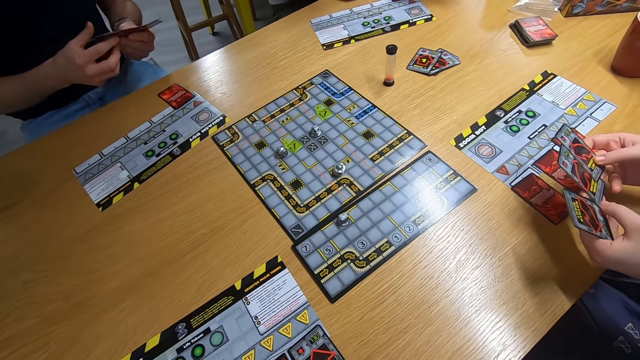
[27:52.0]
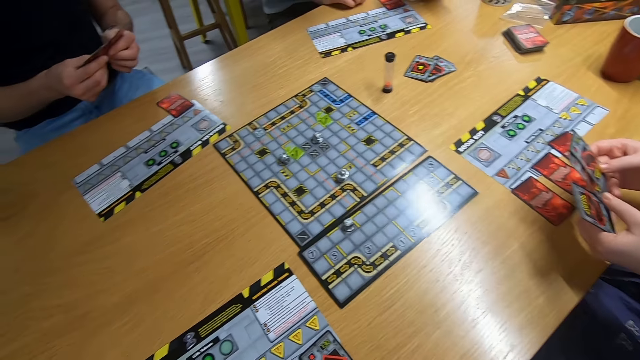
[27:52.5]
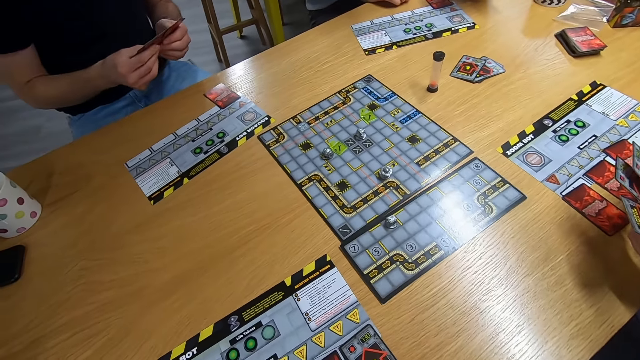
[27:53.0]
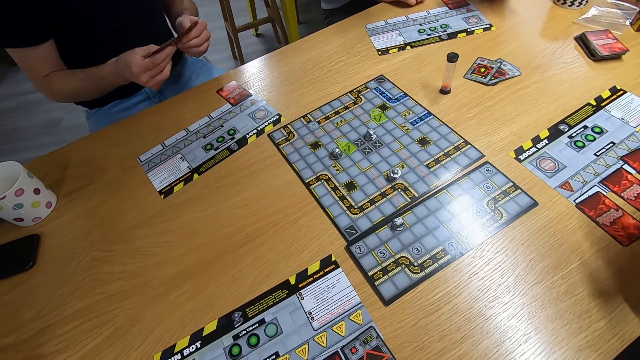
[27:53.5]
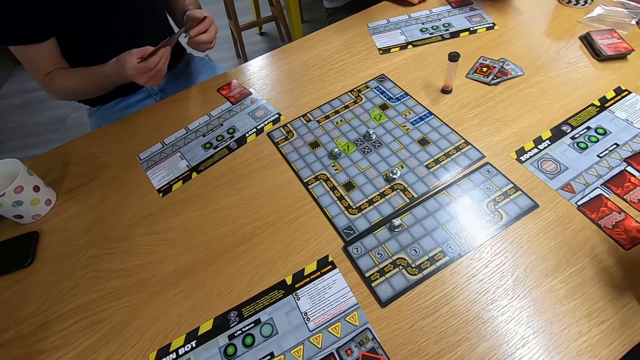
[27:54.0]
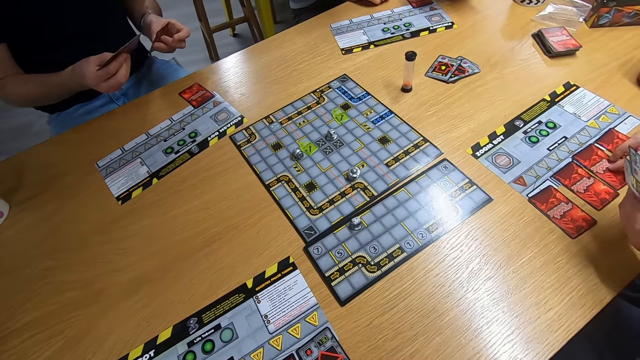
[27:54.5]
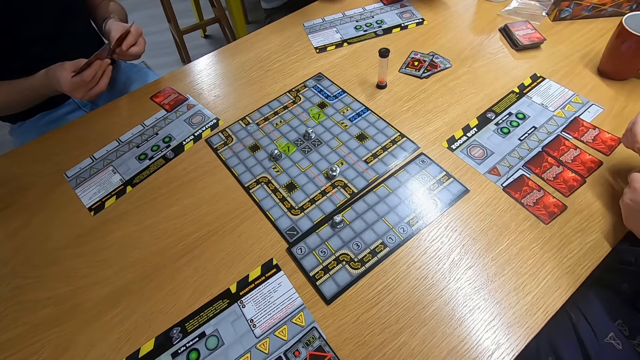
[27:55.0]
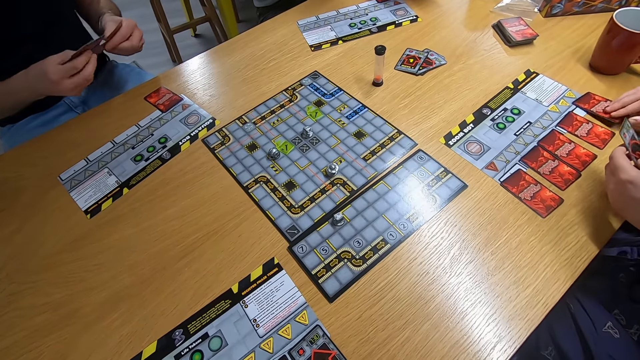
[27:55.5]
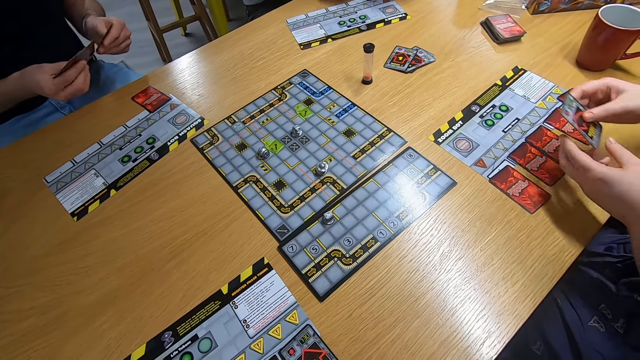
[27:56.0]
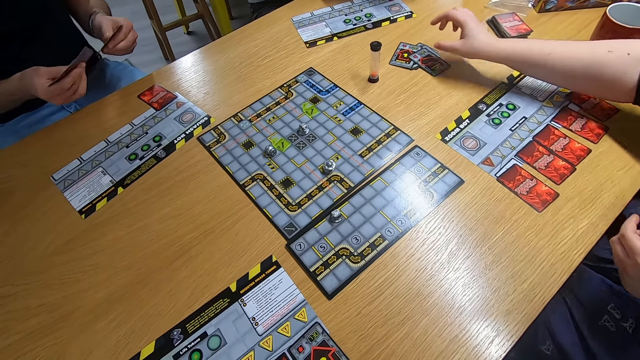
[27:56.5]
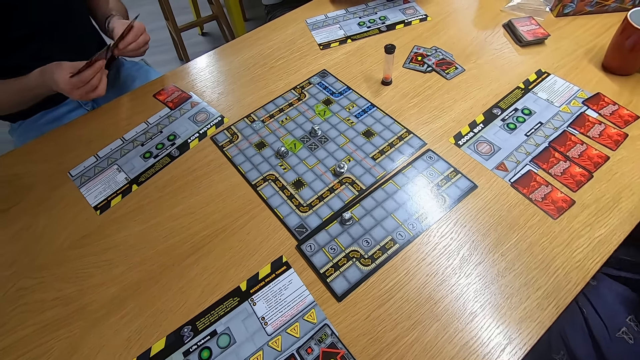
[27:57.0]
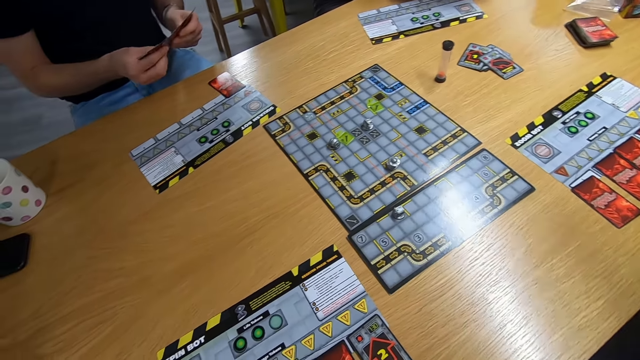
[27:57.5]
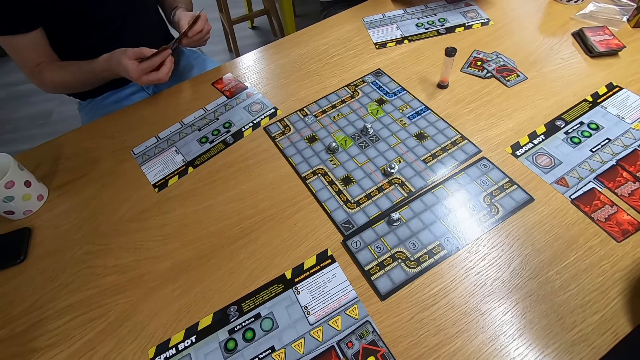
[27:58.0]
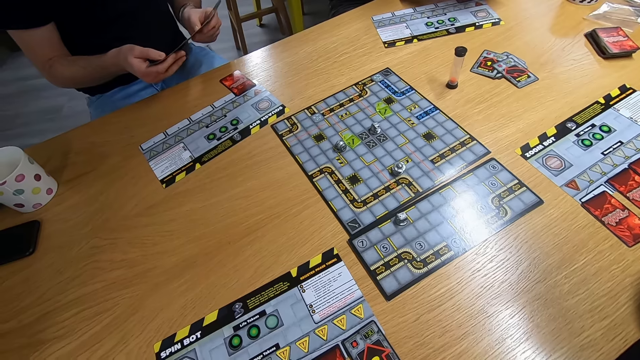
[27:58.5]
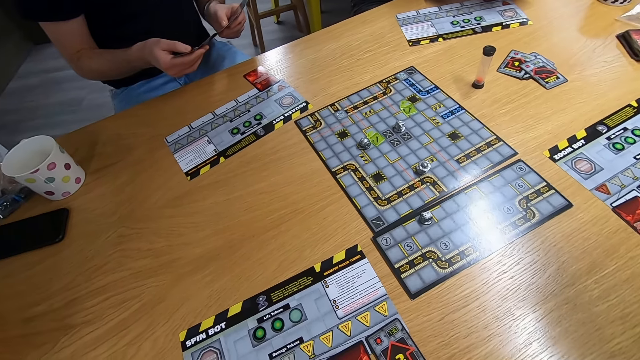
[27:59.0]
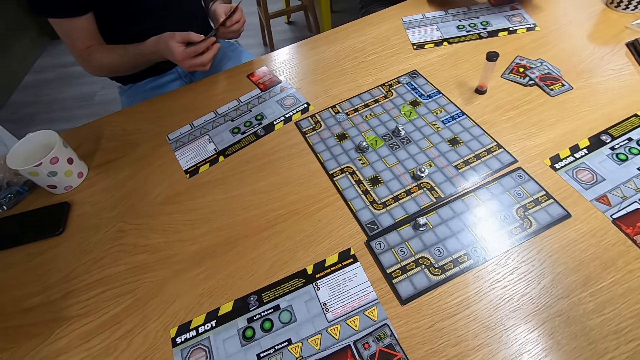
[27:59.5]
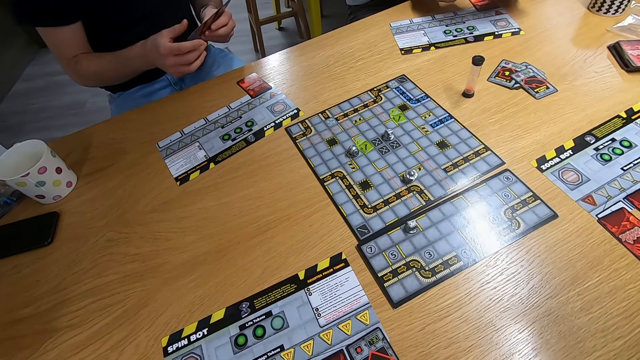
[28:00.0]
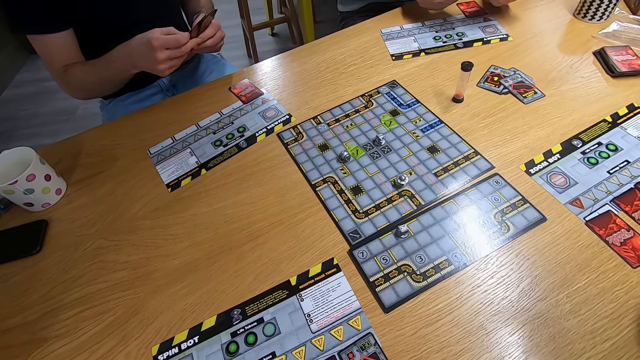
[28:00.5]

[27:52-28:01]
A man drops a card on the desk and holds the card with both hands. The camera wearer stares at the cards. The man spreads the cards on the desk. A lady drops a card on the desk, moves the card to the right hand and drops the card on the desk. The man spreads the cards on the hand.

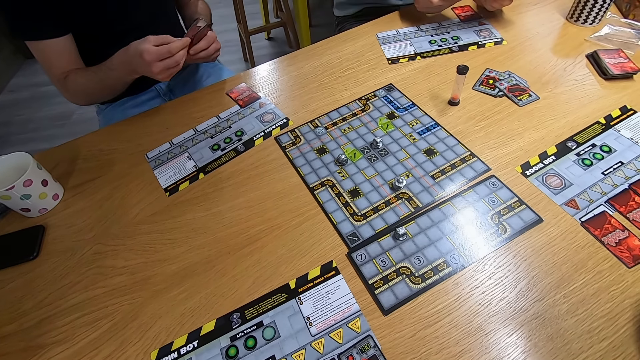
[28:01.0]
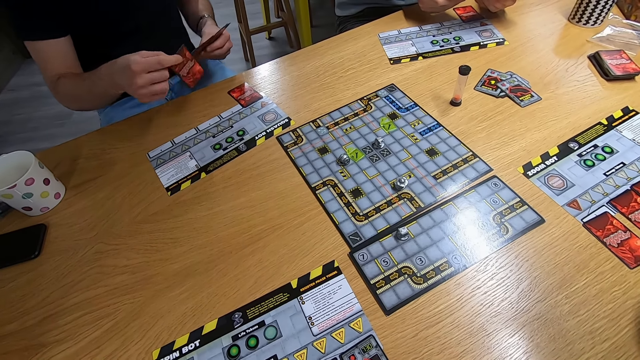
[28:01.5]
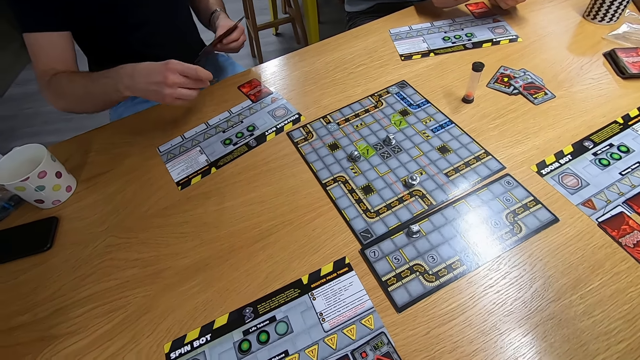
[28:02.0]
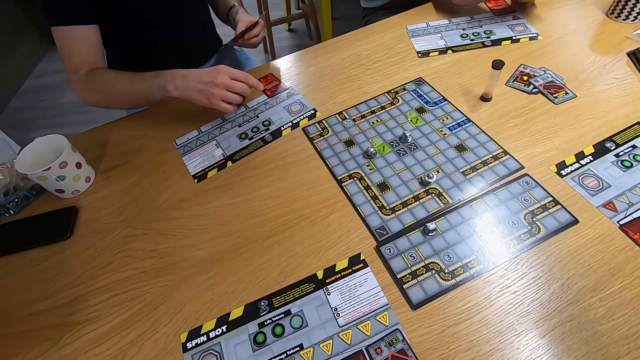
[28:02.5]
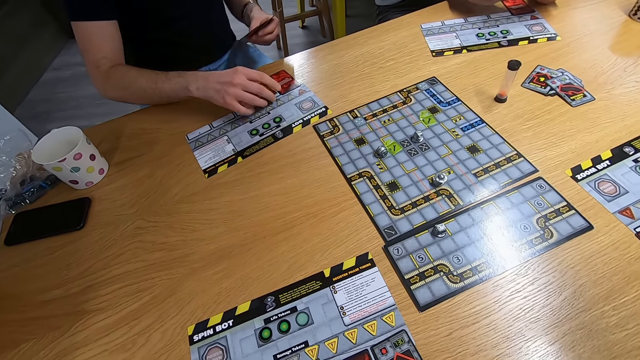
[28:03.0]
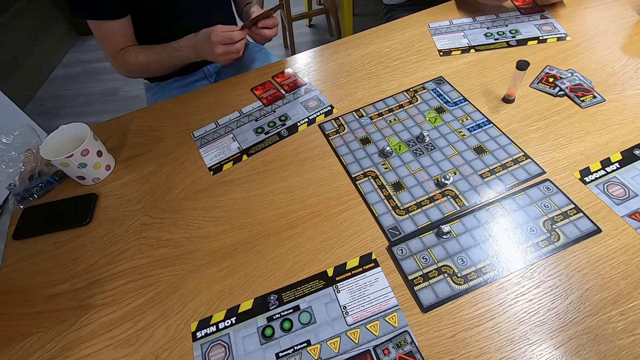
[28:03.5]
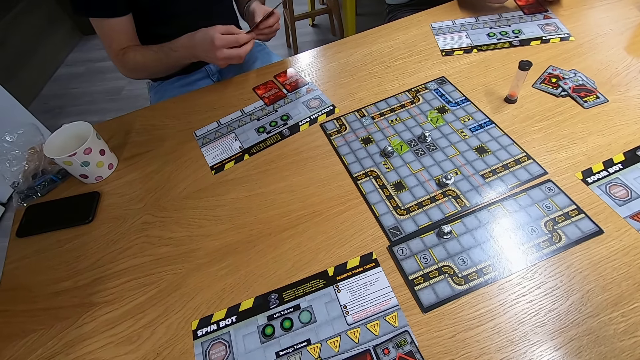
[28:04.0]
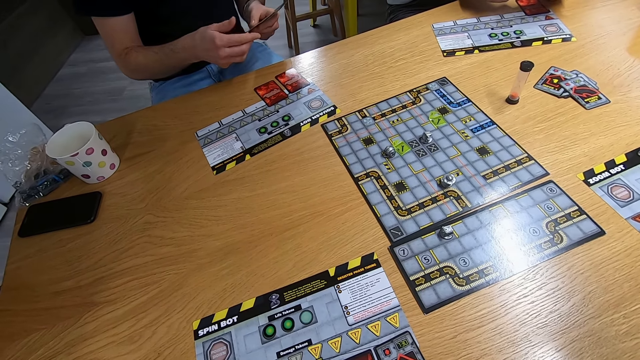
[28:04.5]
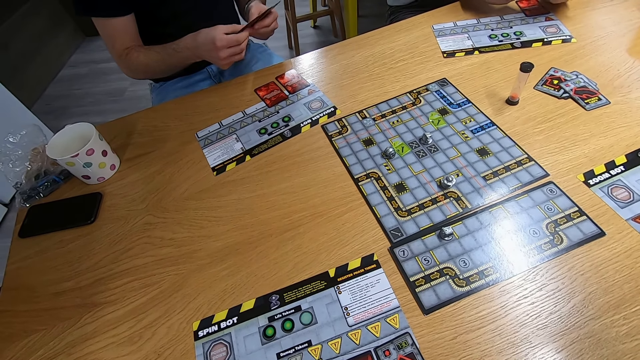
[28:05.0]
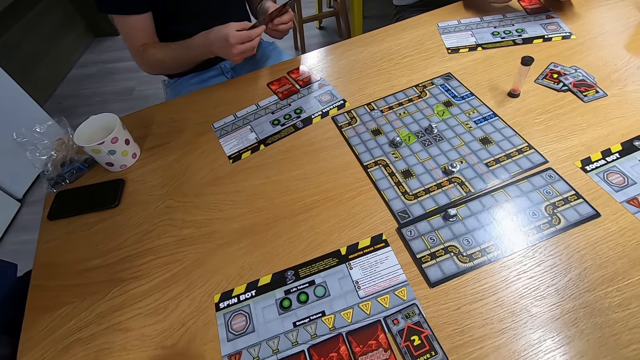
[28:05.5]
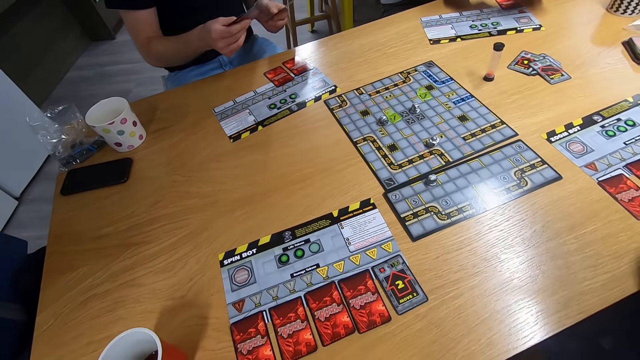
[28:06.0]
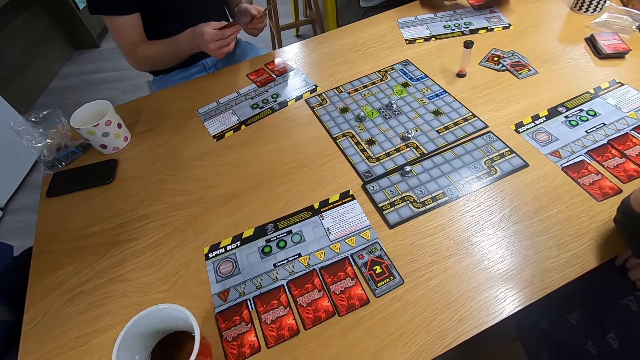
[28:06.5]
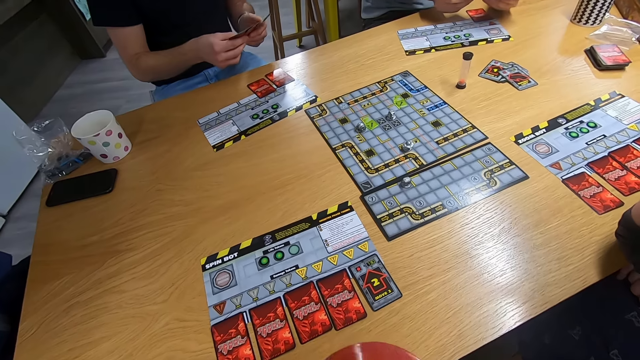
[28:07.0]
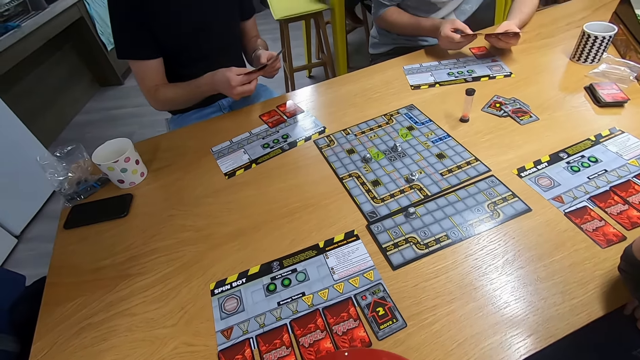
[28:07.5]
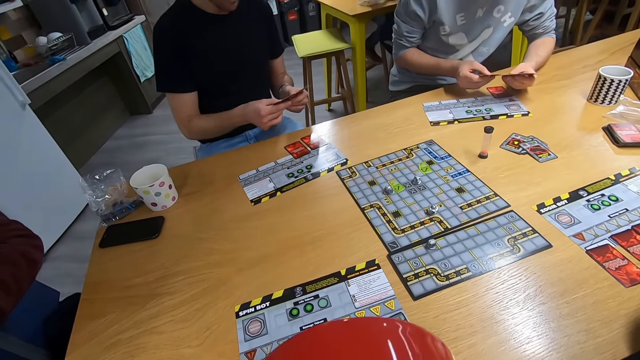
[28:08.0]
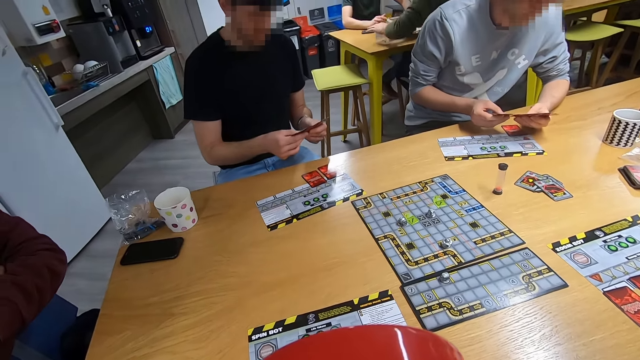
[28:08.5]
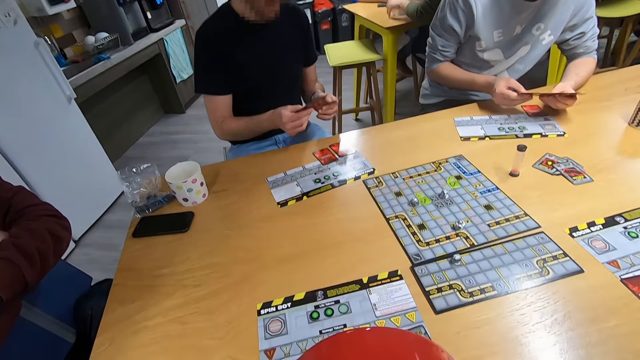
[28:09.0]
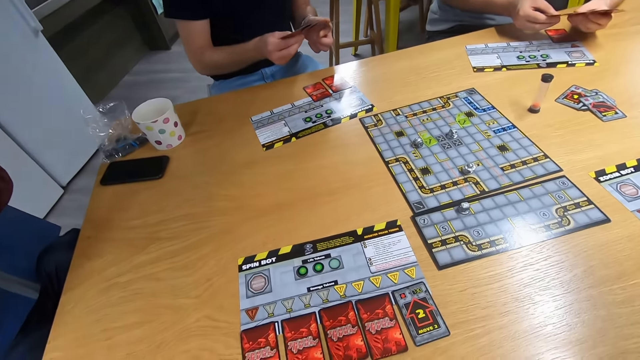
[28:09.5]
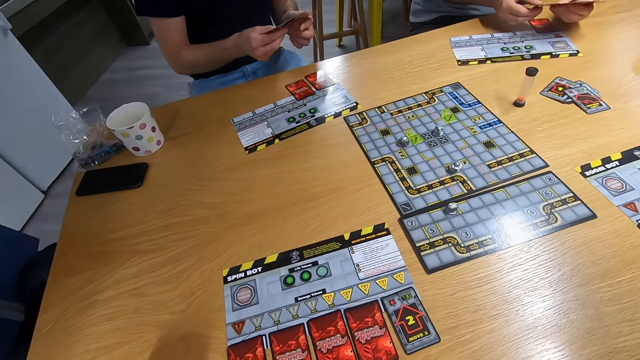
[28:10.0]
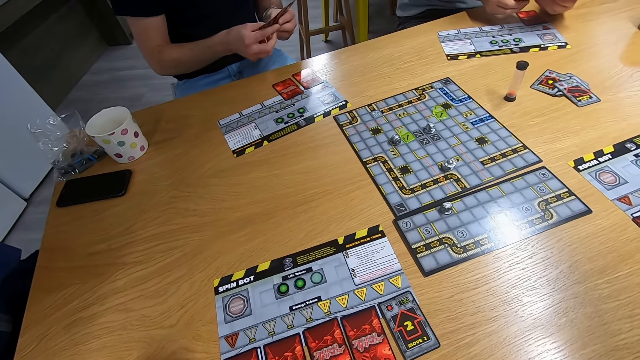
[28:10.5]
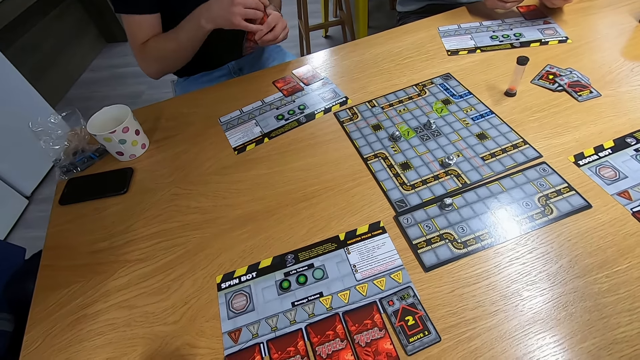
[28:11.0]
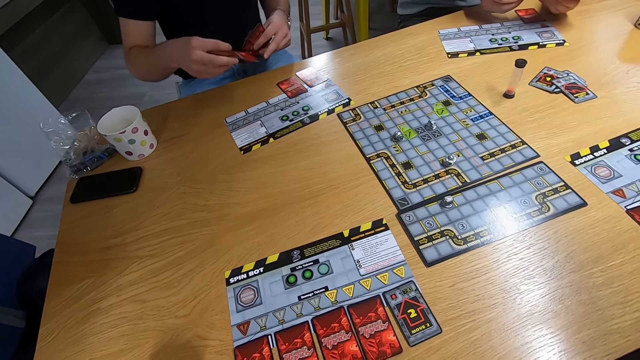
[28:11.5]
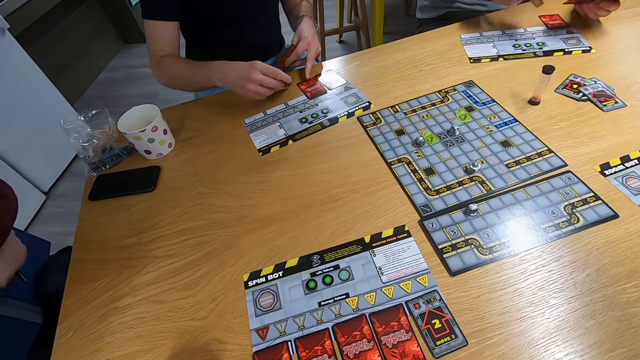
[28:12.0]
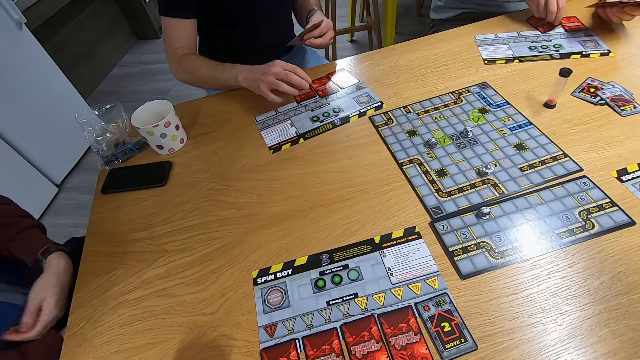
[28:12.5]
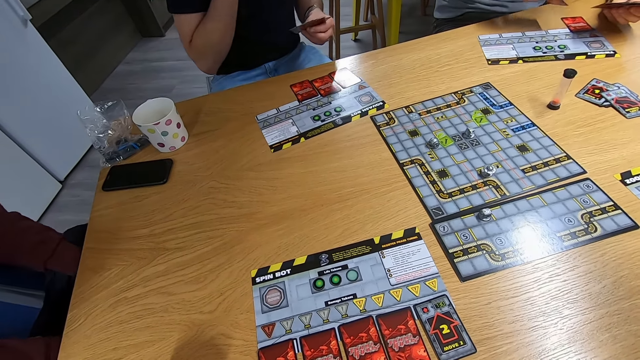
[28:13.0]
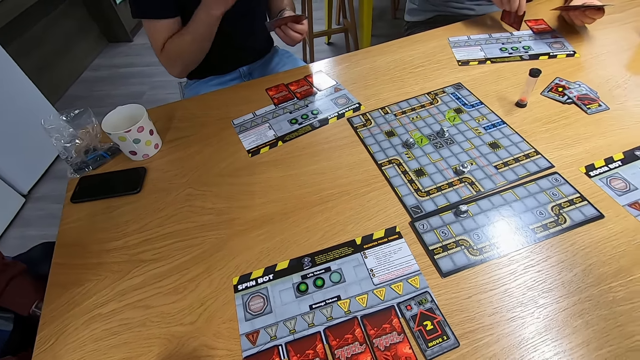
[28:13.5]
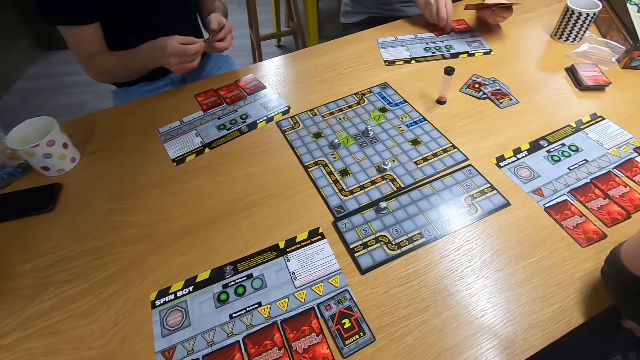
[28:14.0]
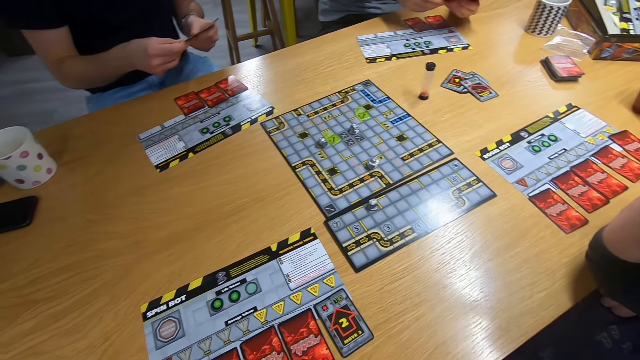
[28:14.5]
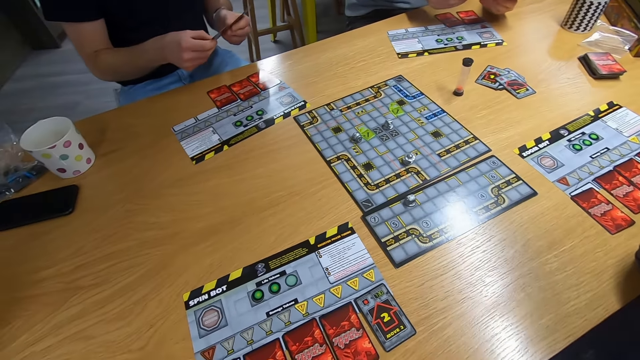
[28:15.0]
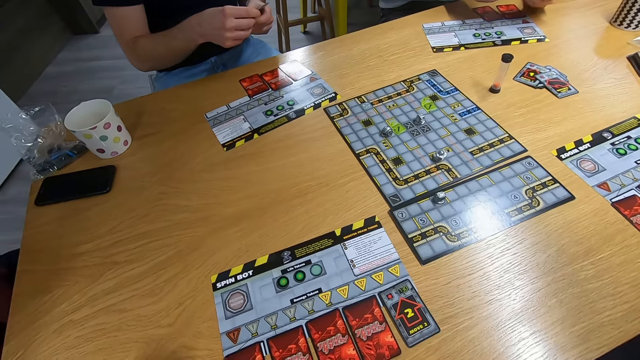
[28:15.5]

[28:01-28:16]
A man drops the card on the desk and holds the cards with both hands. The man spreads the cards on the hand. The camera wearer drinks coffee. They stare at the man. They stare at the desk. The man touches the card with the left hand and drops the card on the desk. Another man picks up a card with the left hand and drops the card on the desk. The first man spreads the cards on the hand.
